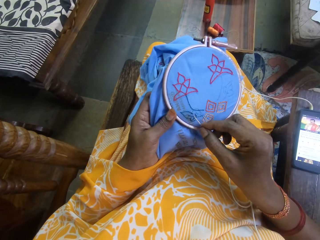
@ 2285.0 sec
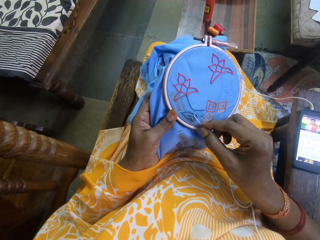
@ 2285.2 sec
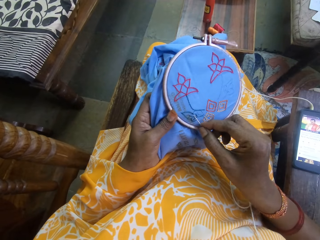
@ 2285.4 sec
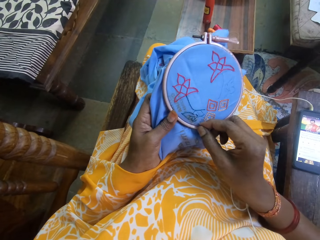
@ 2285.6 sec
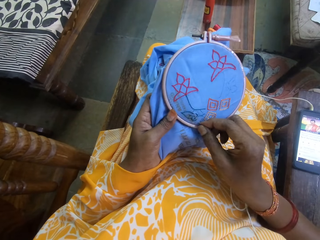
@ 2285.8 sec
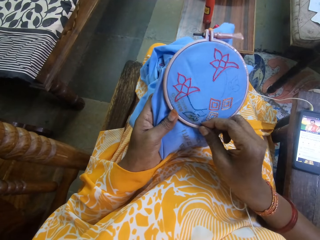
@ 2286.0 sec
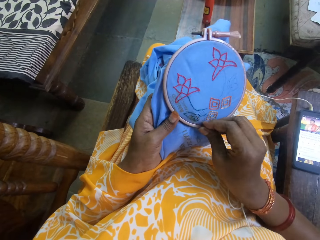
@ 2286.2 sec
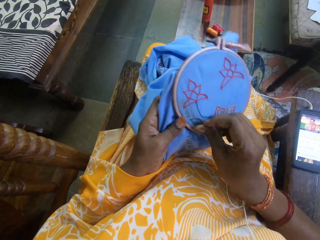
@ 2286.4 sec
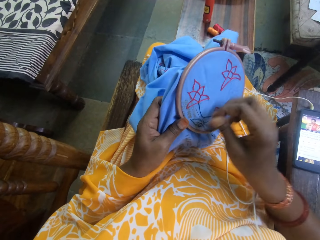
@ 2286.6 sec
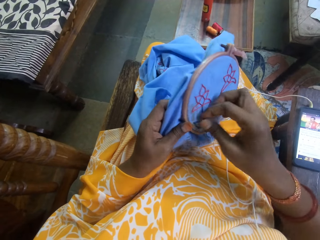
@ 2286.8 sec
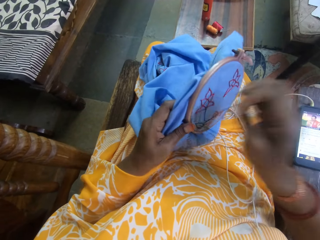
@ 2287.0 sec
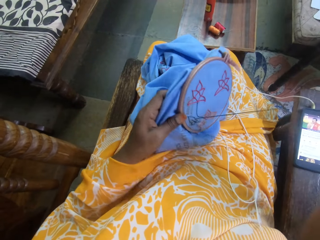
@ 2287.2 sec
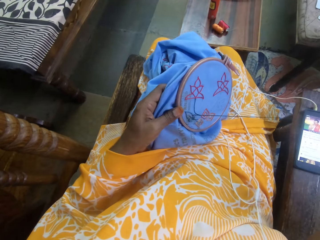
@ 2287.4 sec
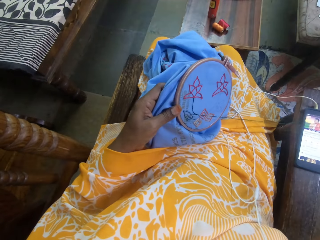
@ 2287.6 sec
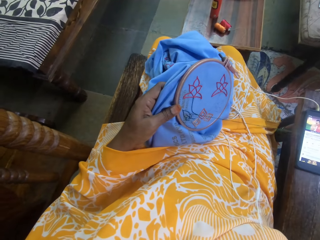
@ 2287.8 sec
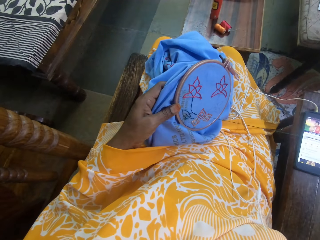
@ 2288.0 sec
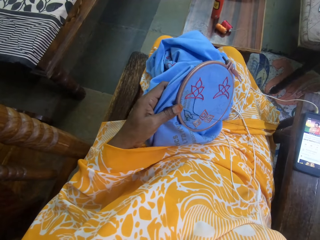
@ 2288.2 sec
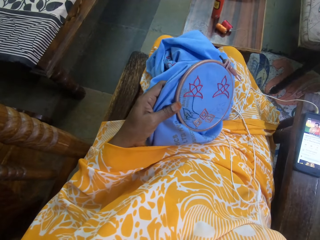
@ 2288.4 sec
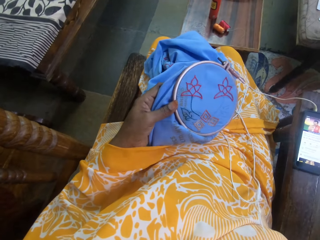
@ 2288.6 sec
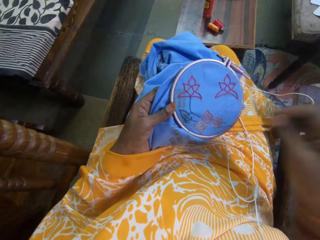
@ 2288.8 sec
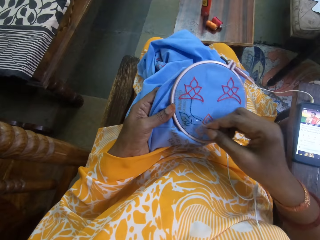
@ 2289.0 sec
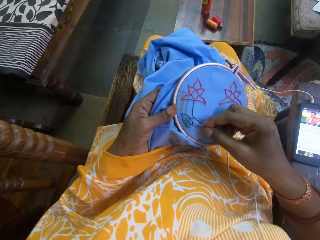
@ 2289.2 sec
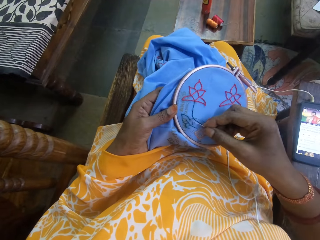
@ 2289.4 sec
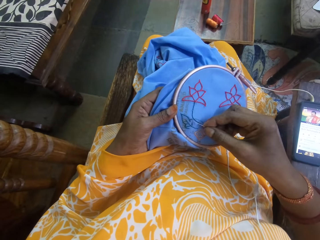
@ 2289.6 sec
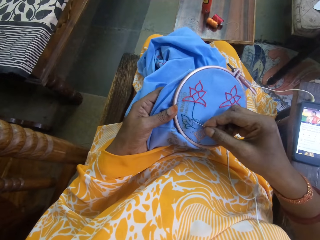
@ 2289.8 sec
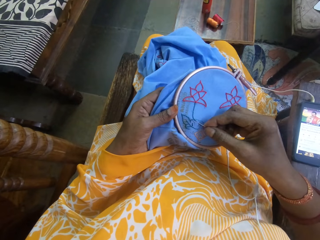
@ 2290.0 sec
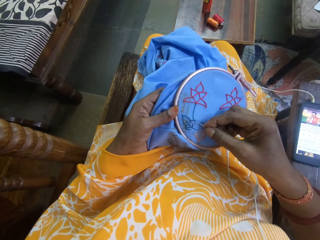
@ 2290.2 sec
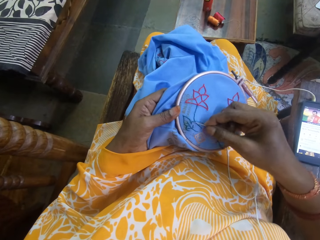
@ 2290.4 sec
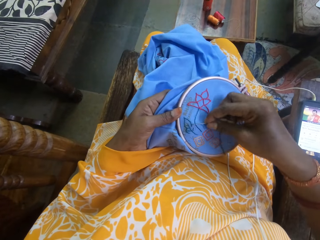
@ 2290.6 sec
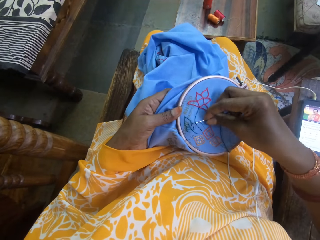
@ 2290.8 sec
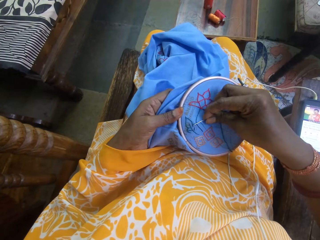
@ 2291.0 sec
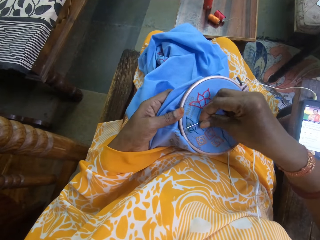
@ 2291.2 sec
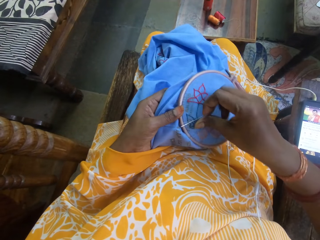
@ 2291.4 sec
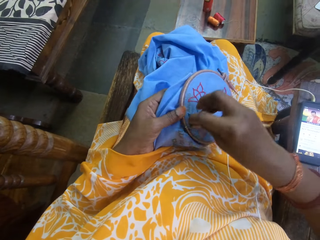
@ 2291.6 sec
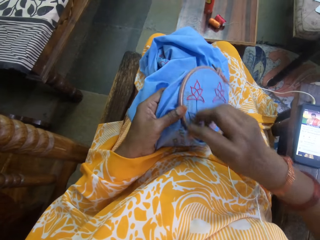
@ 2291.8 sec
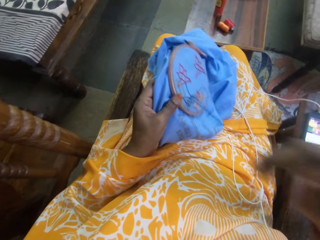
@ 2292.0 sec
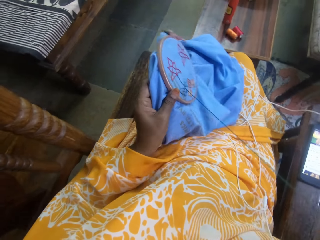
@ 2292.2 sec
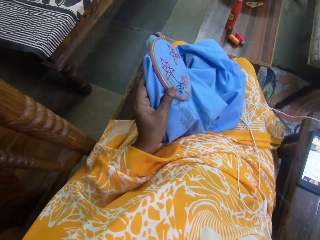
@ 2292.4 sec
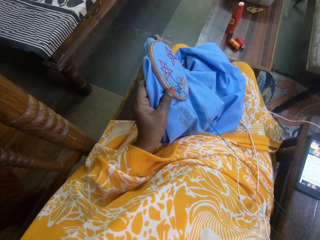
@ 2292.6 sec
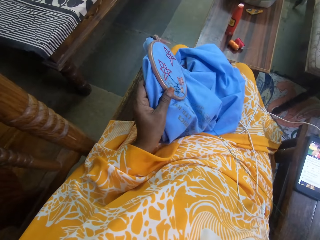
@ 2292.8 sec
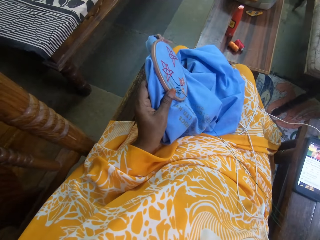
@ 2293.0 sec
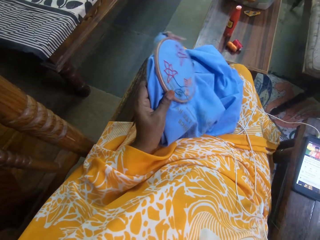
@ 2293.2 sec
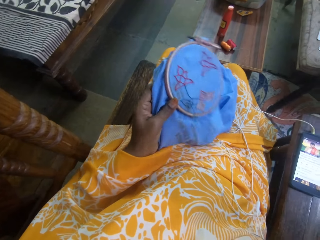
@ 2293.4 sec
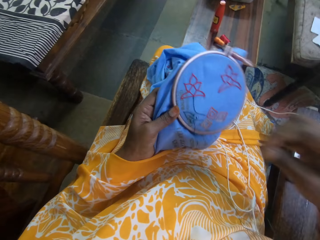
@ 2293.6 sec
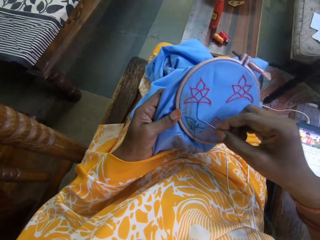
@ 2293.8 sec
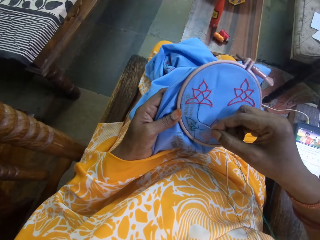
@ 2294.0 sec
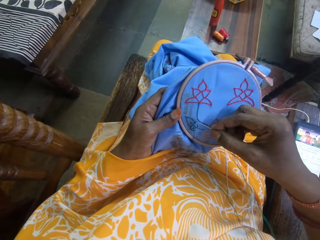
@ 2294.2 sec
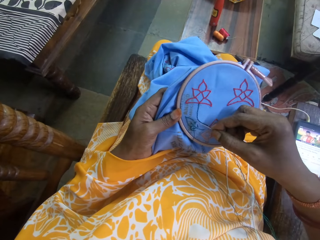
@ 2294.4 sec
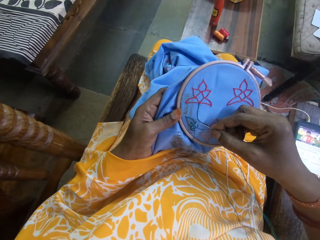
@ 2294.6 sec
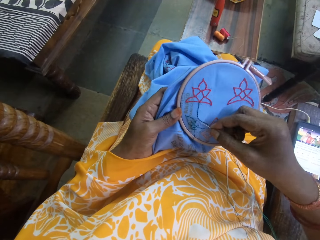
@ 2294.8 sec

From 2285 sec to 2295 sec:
The camera wearer sews a knitting pad using an awl and a string. They pull the string through the knitting pad. They sew the knitting pad using the awl and the string. They pull the string through the knitting pad.

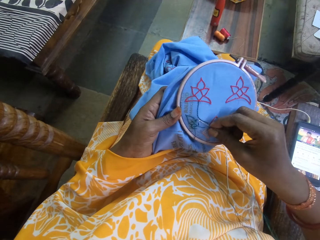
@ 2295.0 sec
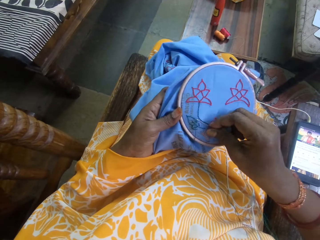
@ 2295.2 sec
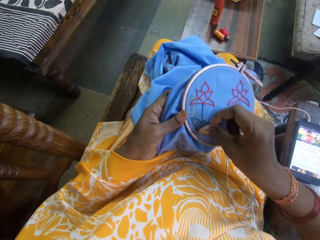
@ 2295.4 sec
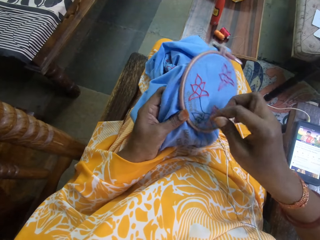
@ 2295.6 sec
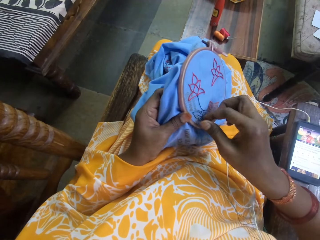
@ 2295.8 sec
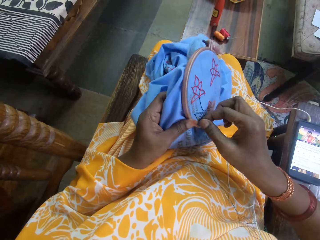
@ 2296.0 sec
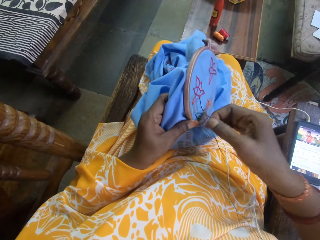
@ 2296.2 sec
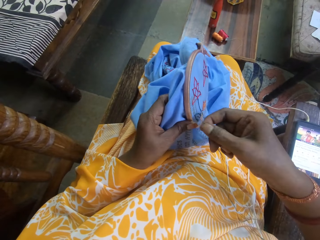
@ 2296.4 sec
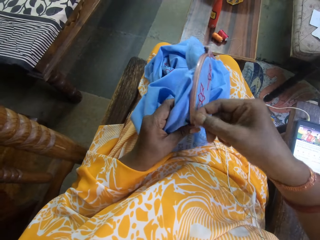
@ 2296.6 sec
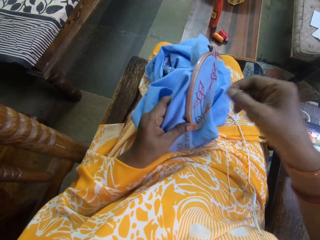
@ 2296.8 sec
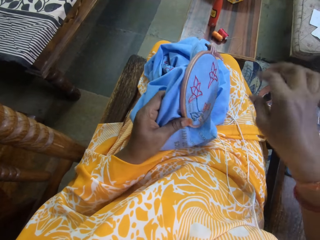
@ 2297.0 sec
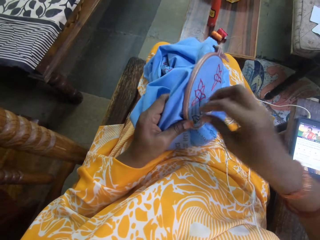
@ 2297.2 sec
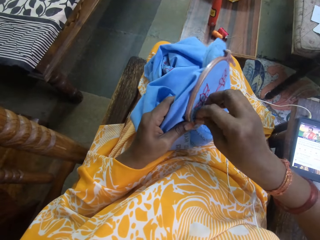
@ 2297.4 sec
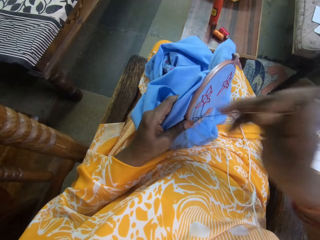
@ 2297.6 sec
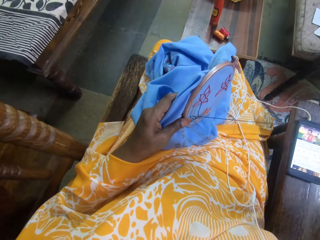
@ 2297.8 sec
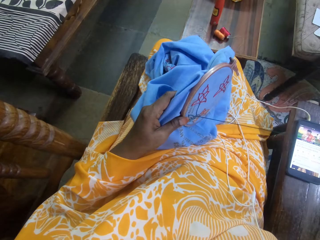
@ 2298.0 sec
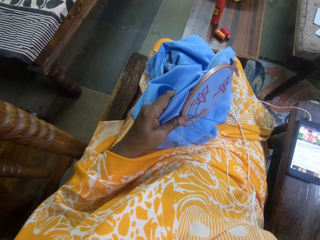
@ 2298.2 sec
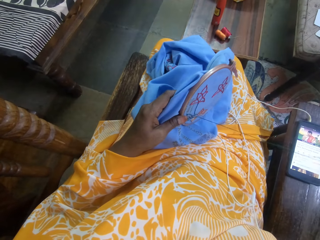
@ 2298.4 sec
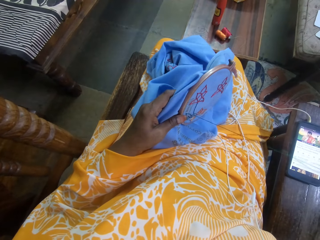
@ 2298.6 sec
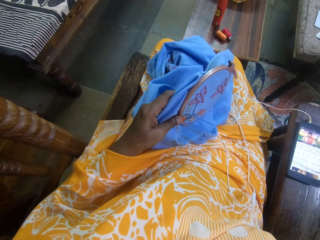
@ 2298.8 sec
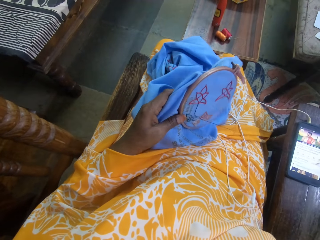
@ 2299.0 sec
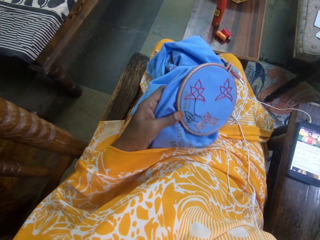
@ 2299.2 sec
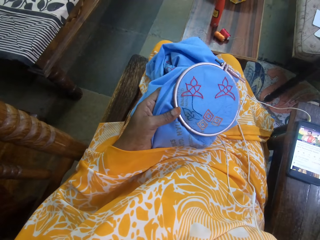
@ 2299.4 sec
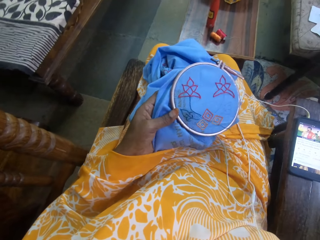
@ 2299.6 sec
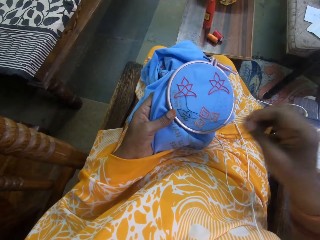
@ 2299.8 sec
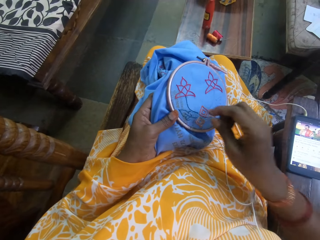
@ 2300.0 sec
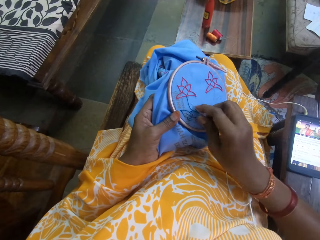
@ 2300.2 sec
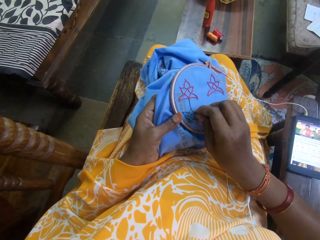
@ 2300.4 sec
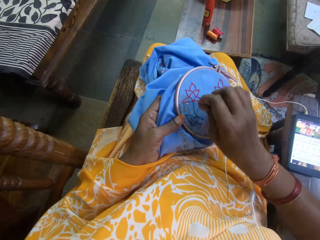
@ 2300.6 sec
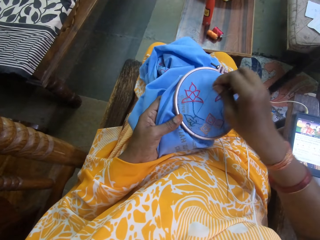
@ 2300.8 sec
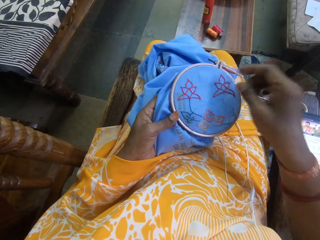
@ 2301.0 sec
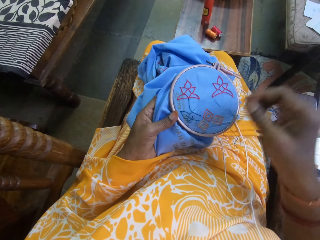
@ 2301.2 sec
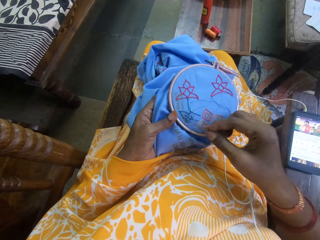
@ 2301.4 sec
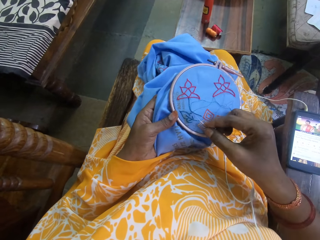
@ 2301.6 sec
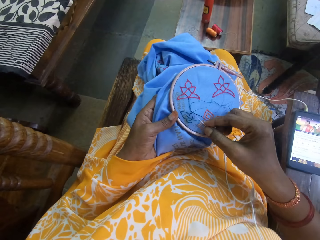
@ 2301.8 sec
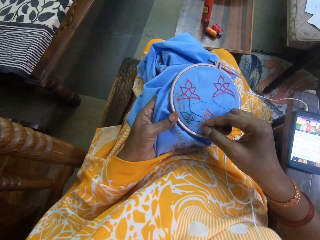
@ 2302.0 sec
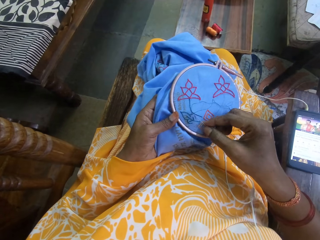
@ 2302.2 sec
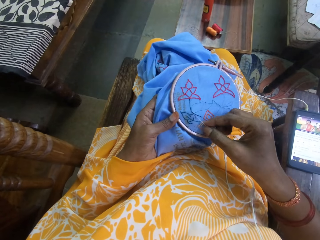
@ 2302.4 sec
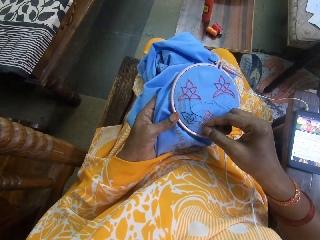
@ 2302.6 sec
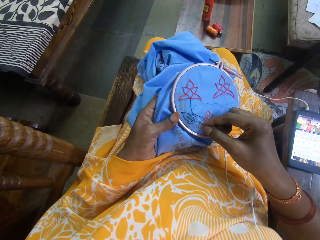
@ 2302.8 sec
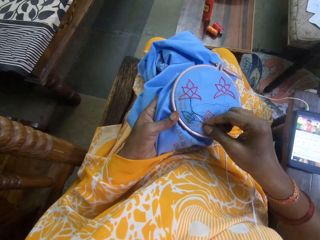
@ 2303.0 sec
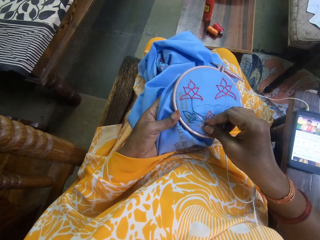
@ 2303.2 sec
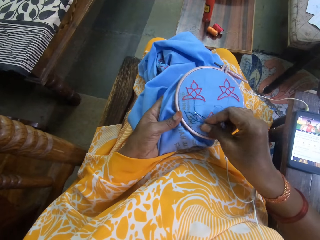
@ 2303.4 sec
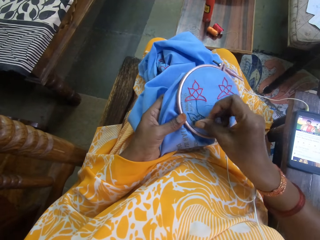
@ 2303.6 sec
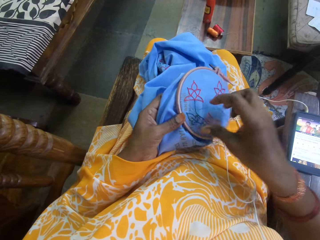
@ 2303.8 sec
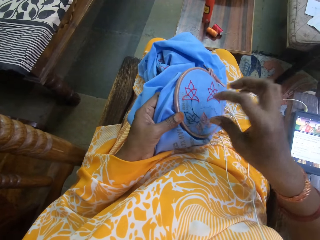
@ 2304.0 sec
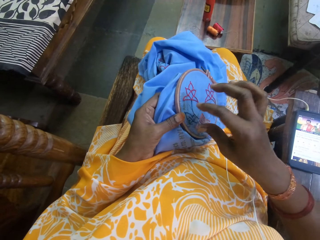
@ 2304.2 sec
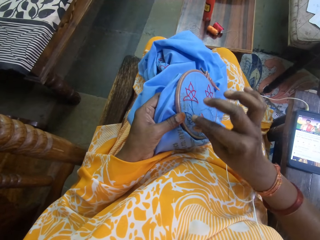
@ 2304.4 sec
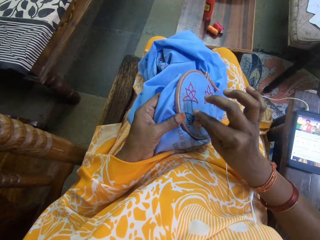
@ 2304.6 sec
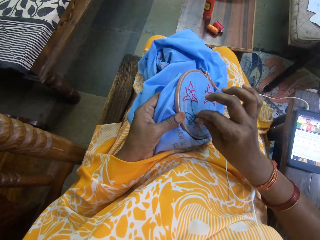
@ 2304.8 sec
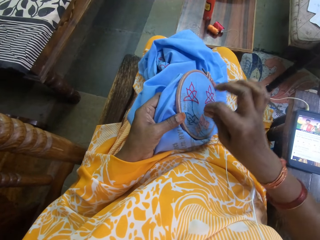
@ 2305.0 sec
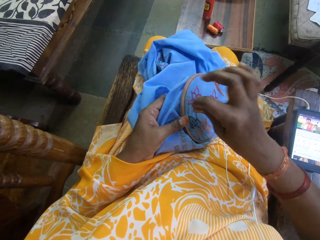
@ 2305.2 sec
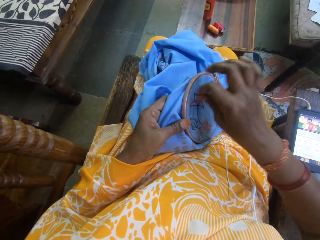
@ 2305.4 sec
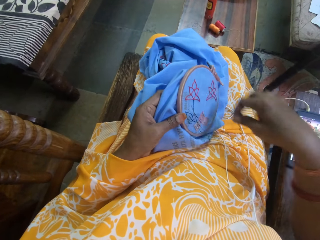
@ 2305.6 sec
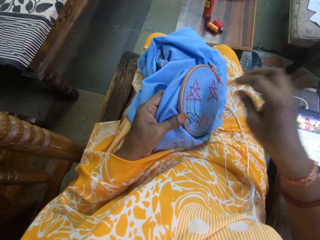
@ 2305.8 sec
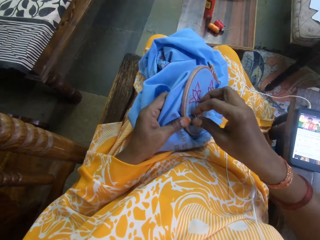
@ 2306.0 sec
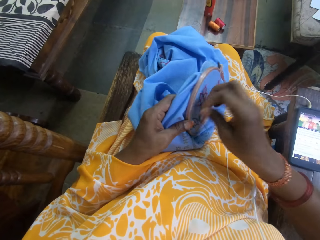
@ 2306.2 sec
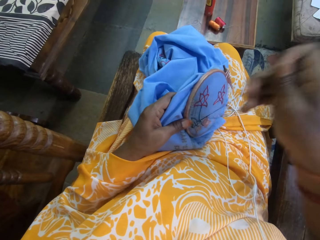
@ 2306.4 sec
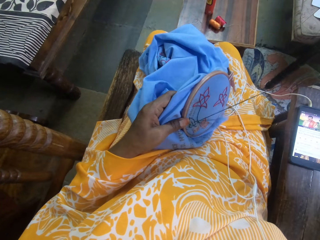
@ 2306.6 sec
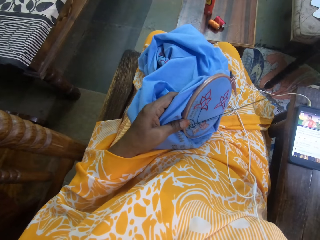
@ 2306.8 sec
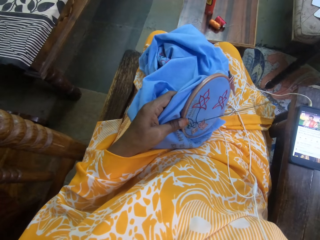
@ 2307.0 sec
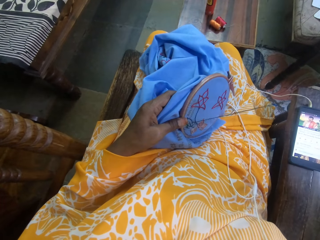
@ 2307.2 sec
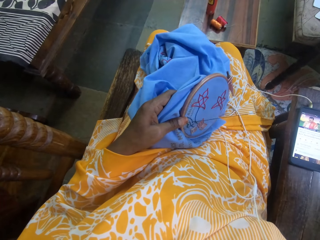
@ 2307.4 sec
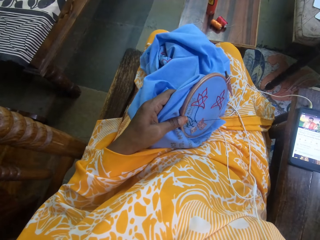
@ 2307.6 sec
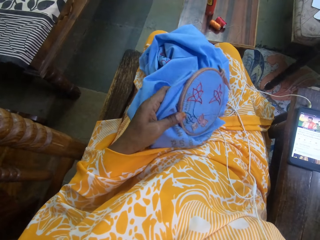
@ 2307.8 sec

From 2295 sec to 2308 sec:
The camera wearer sews a knitting pad using an awl and a string. She turns the string on the knitting pad using her right hand. She pulls the string through the knitting pad. She turns the knitting pad. She turns the string on the knitting pad using her right hand. She sews the knitting pad using the awl and the string. She turns the string on the knitting pad using her right hand. She pulls the string through the knitting pad.
